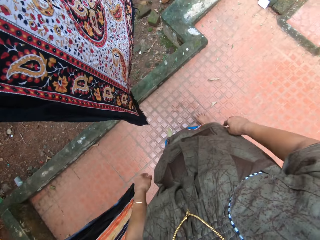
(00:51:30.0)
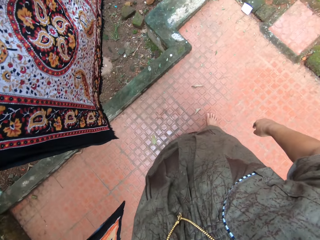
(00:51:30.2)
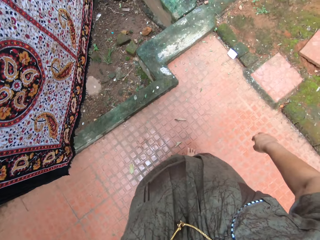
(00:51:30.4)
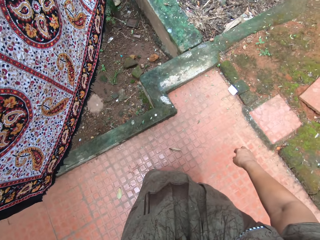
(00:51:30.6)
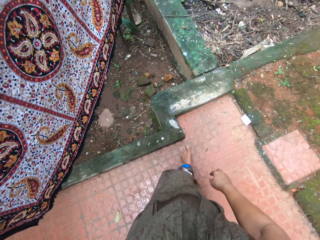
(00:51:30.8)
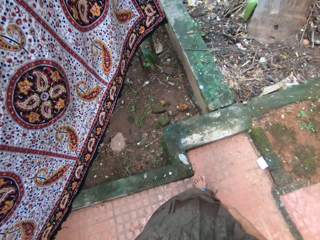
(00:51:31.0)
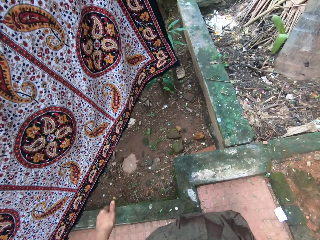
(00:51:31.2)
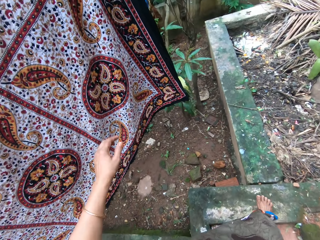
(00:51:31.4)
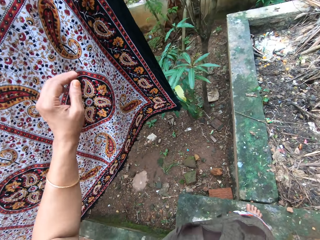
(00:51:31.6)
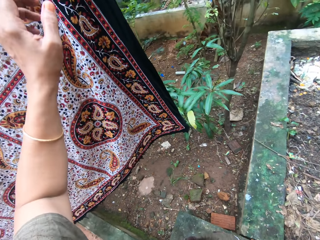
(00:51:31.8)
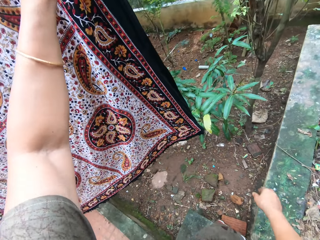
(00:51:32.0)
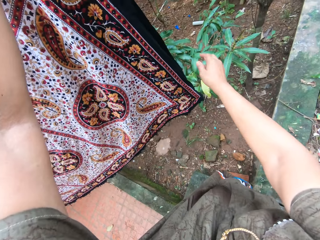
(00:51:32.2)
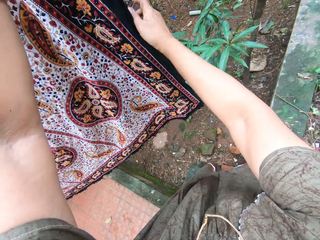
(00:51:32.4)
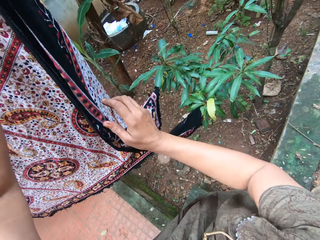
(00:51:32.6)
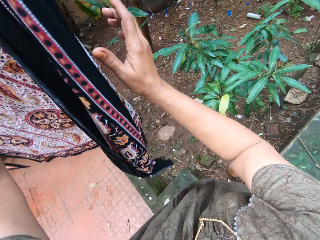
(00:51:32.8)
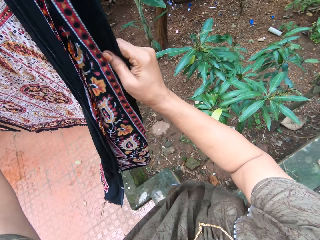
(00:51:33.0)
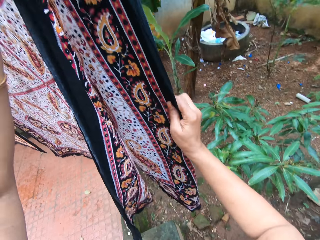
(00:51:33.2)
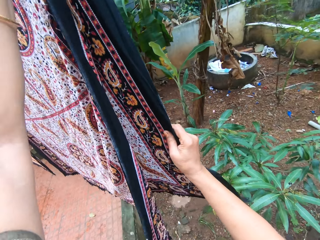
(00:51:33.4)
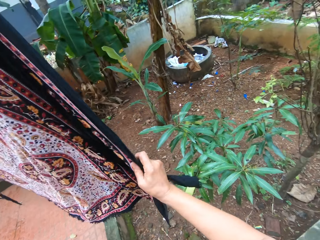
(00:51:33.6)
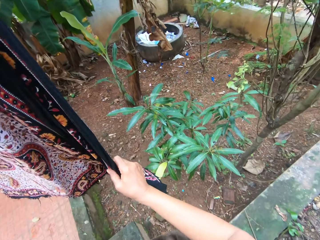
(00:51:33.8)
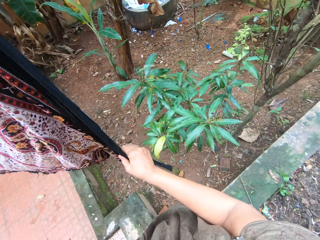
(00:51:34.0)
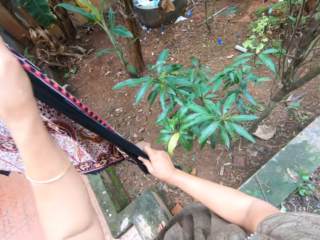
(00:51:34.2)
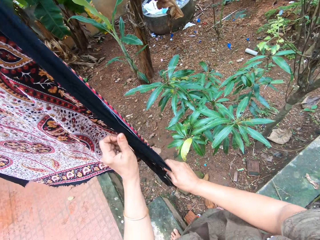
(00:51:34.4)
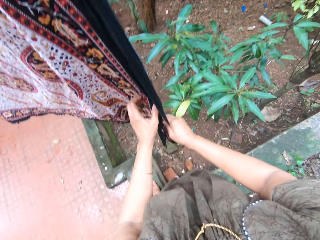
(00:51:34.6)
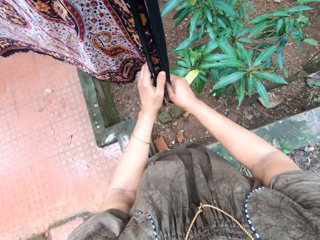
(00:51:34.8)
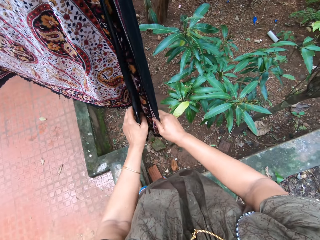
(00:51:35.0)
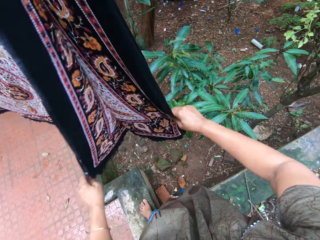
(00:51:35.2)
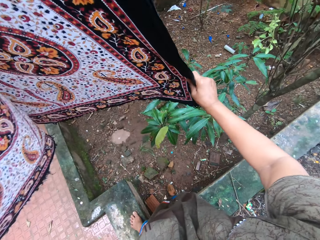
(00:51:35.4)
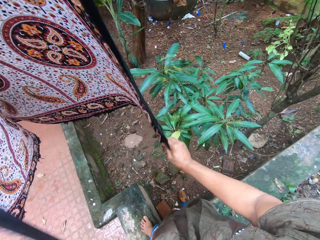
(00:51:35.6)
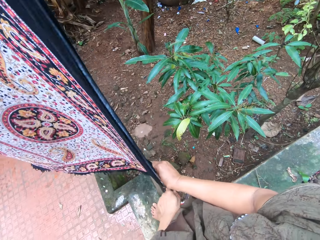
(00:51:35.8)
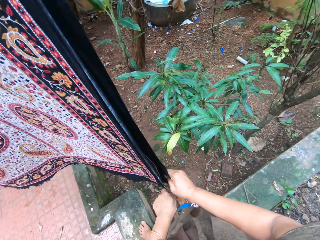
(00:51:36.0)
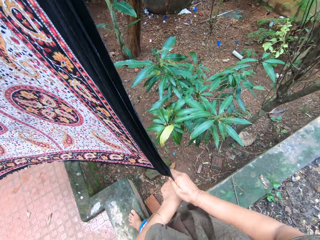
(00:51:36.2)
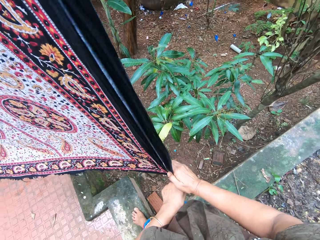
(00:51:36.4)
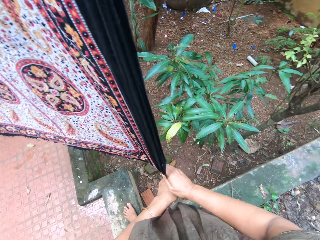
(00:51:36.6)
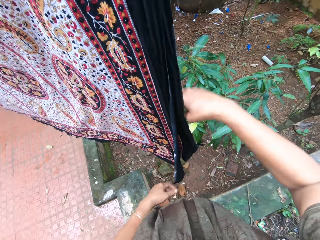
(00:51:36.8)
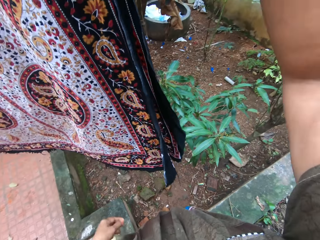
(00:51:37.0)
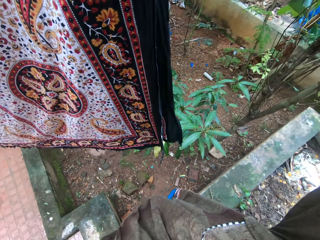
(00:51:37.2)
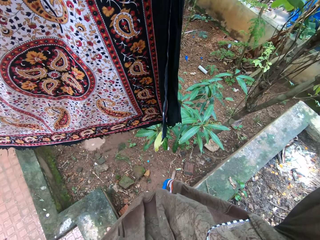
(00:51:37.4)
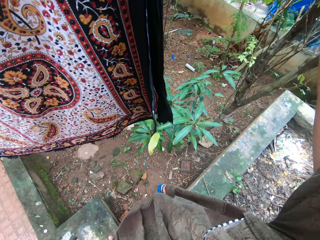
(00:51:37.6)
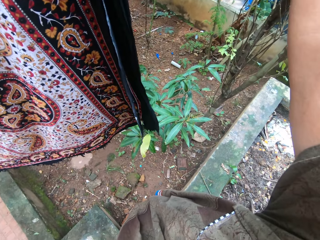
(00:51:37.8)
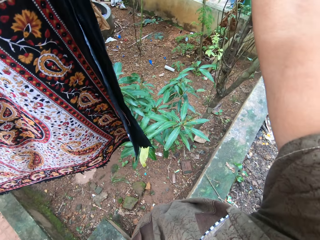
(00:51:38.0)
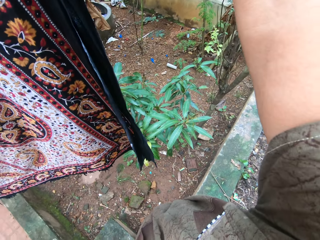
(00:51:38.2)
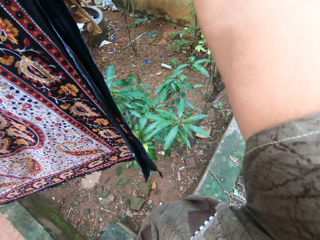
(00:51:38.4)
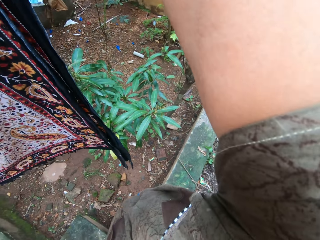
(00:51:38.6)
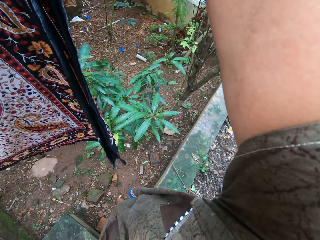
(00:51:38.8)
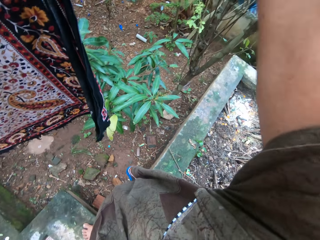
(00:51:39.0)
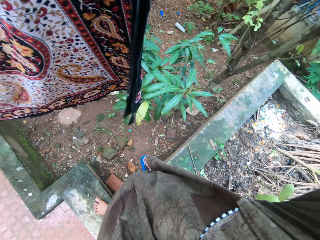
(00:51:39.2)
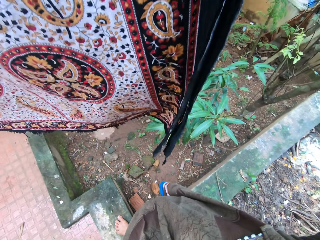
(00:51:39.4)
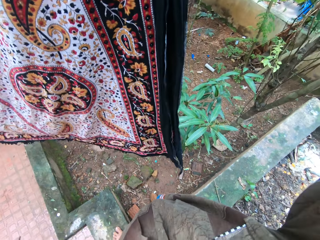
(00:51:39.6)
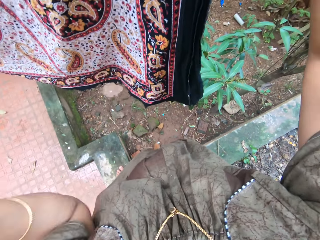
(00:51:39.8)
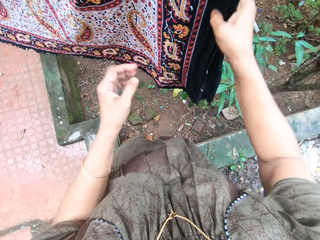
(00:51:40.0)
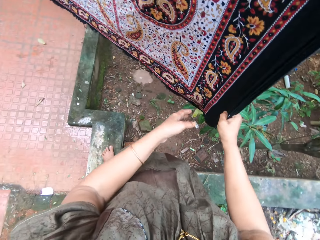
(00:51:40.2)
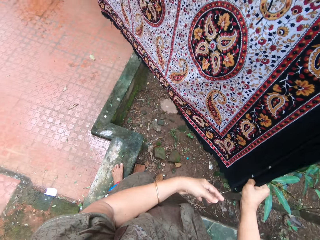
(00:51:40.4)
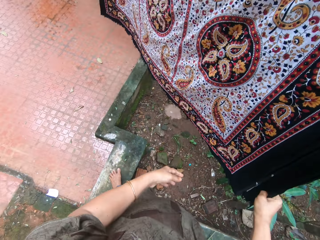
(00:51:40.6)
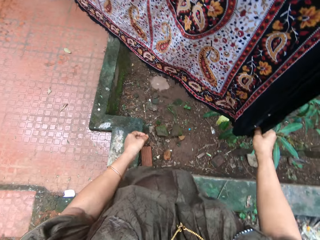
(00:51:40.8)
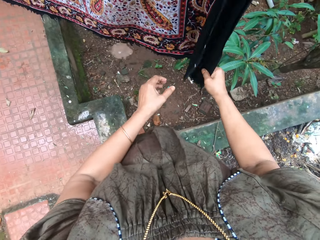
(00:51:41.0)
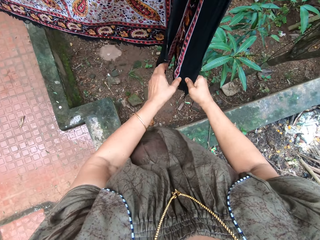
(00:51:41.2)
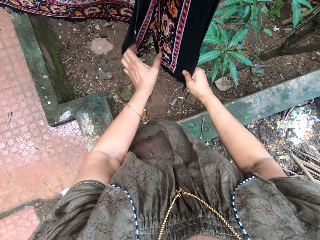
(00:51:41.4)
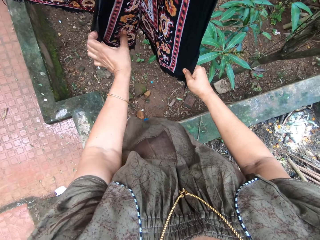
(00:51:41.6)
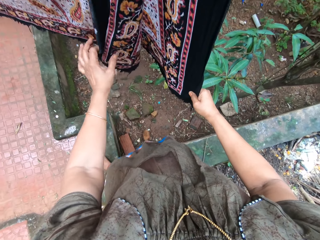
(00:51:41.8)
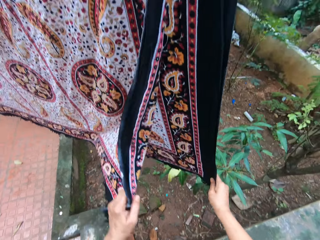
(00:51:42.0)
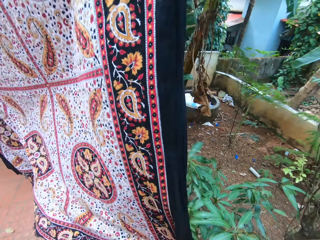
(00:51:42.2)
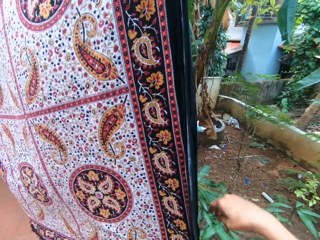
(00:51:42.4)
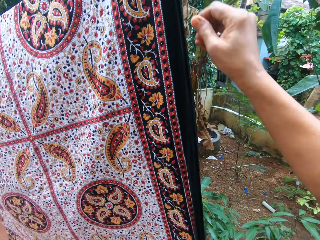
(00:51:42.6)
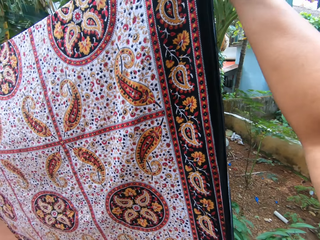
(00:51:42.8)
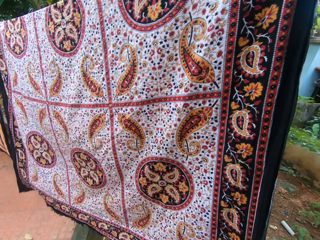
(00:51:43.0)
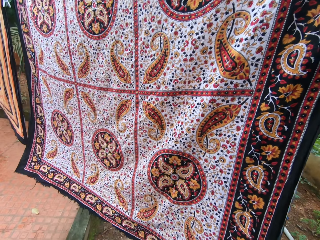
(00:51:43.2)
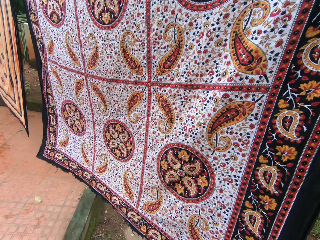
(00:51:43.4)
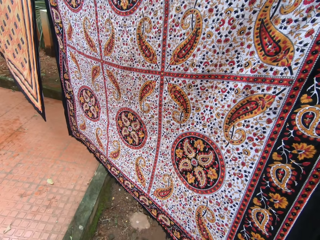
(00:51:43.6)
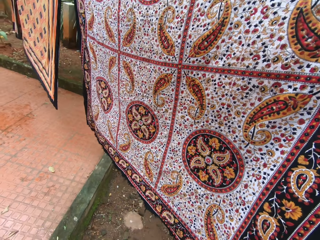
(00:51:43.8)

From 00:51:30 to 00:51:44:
The camera wearer walks around the compound. They spread the kanga on the clothesline. They align the kanga. They spread the kanga on the clothesline. They align the kanga.

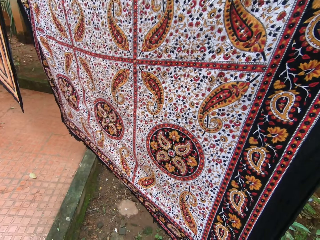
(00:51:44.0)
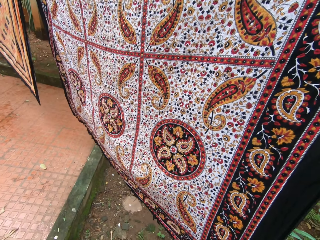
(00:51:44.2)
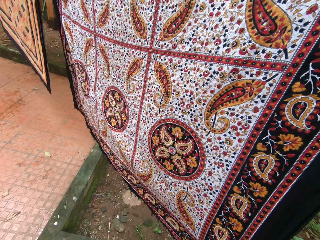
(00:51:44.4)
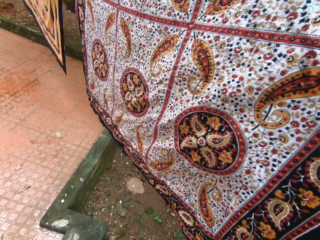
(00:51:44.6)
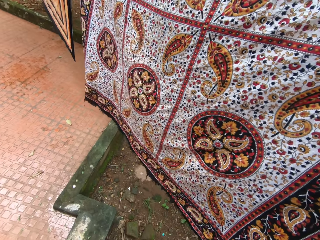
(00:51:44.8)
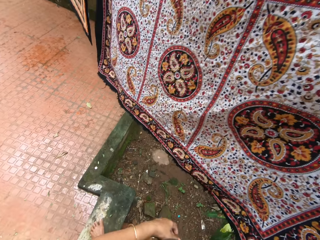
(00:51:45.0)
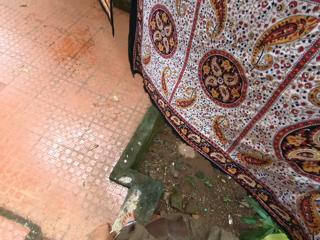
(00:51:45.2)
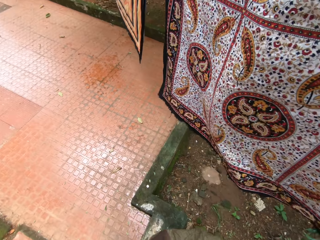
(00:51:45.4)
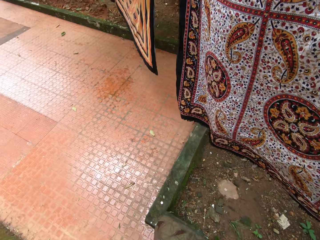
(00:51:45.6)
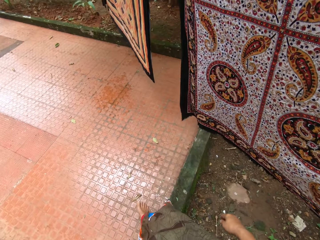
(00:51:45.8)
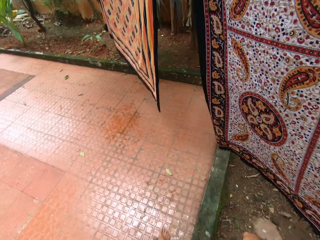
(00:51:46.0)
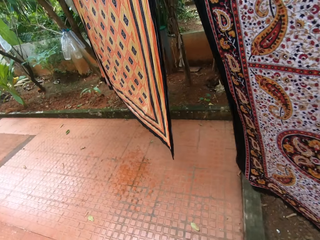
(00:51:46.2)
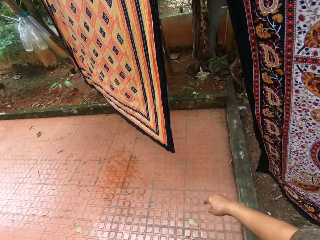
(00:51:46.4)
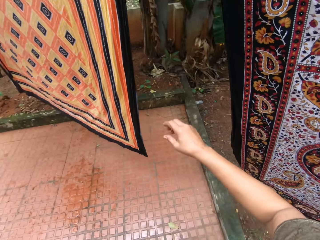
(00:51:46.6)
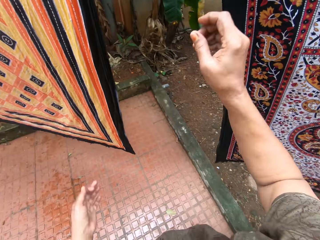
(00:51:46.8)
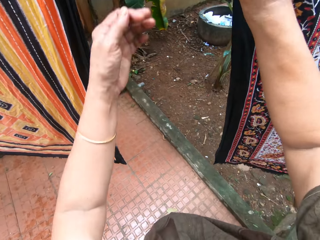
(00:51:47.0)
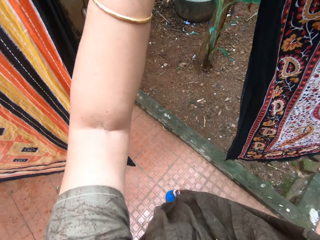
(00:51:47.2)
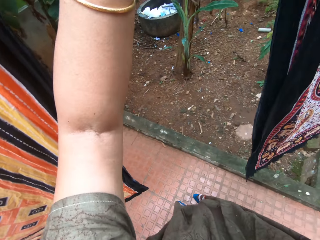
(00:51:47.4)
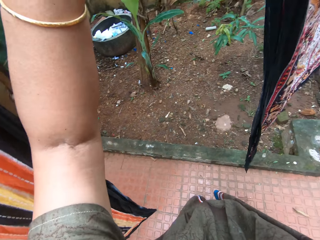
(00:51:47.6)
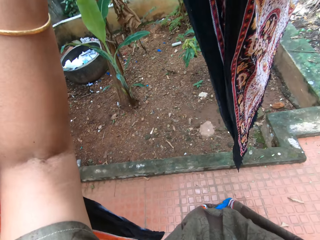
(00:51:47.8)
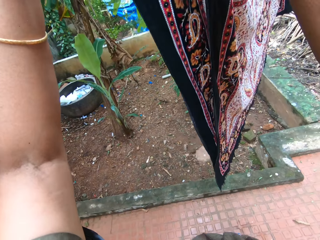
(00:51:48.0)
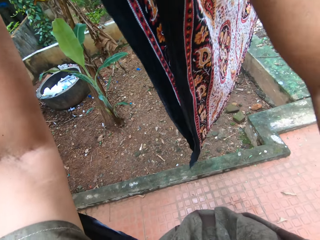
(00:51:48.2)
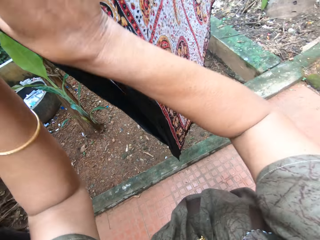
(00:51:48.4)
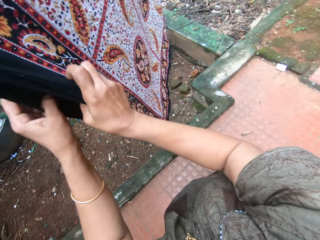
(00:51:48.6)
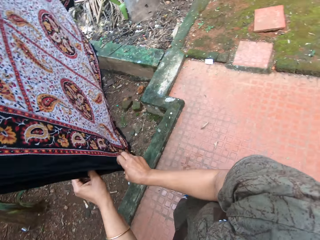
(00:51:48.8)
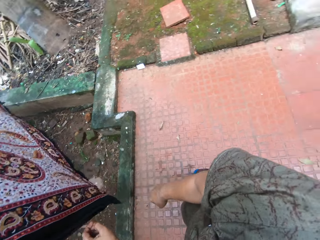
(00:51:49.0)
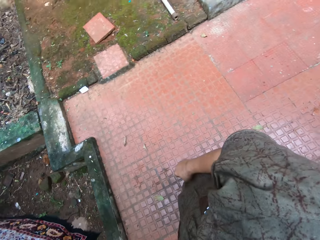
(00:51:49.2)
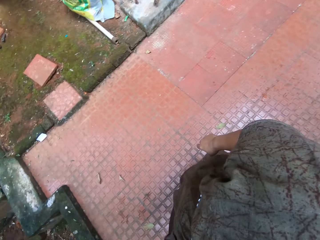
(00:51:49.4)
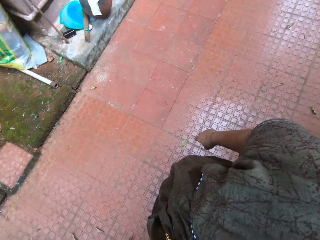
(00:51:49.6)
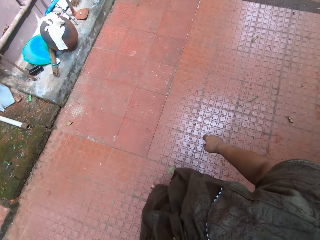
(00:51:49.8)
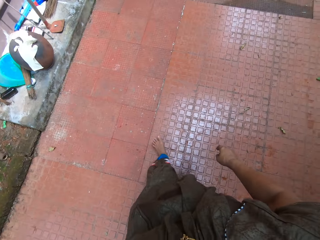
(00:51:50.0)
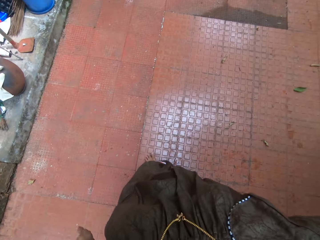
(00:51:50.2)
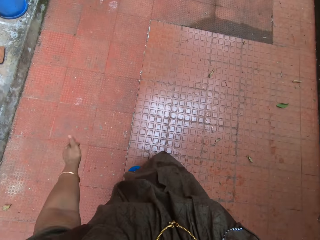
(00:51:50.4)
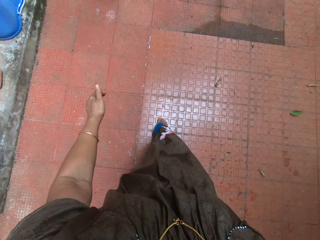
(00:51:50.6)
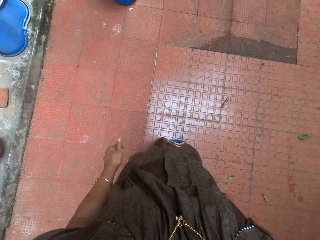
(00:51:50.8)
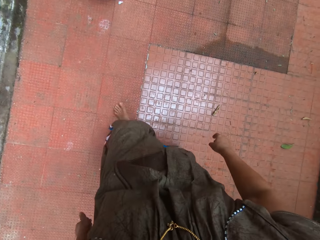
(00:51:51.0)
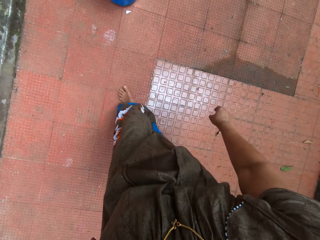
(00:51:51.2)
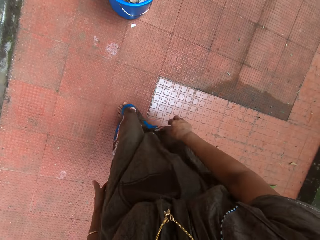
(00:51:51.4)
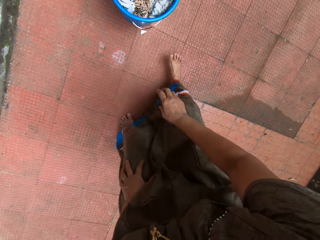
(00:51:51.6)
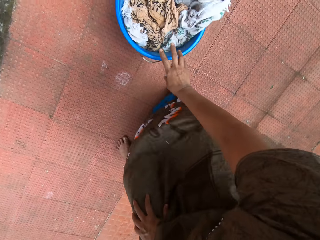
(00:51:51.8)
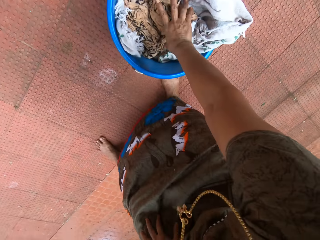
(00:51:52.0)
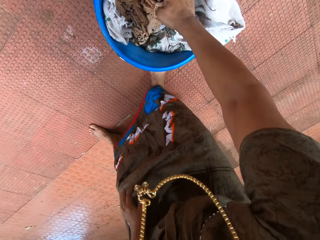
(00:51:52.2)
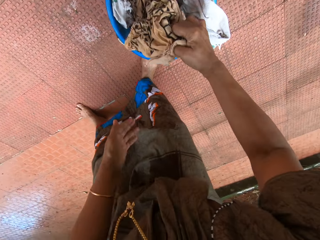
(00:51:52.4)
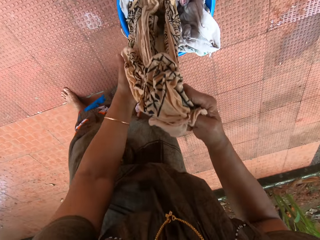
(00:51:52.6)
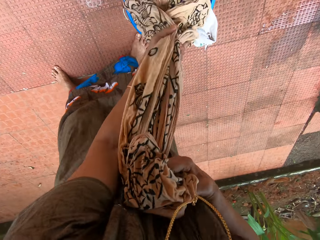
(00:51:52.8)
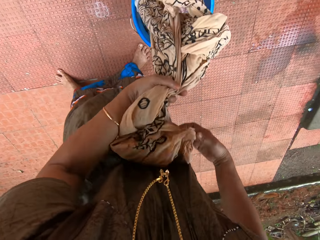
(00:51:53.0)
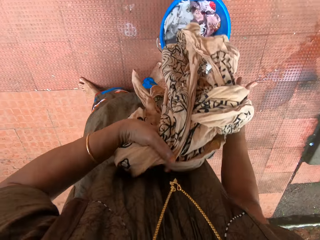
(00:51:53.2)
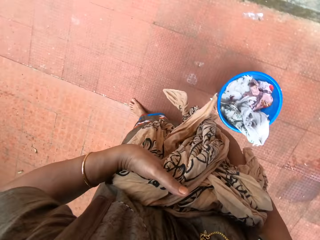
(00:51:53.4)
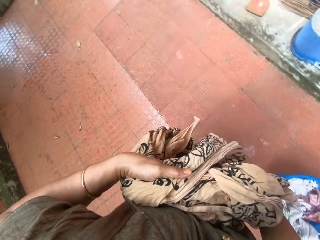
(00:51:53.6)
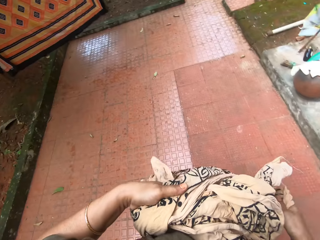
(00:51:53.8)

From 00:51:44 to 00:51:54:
The camera wearer walks around the compound. She spreads the kanga on the clothesline. She walks around the compound. She walks towards the bucket. She picks up another wrapper from the bucket with her right hand.
